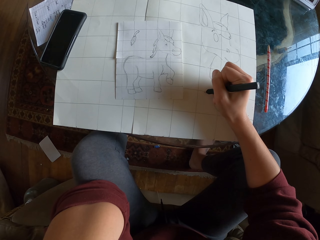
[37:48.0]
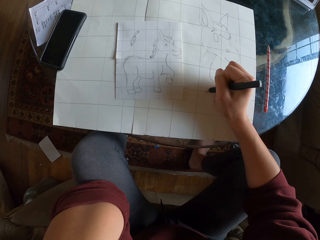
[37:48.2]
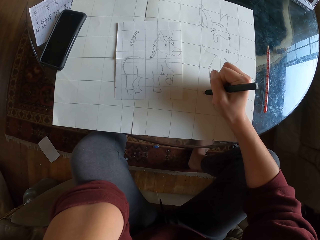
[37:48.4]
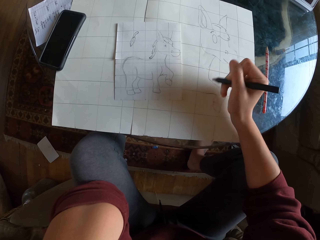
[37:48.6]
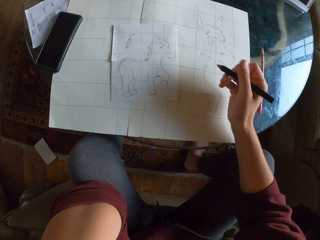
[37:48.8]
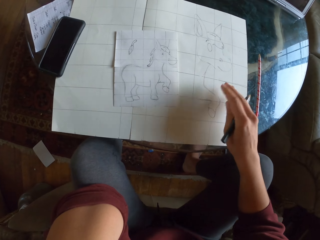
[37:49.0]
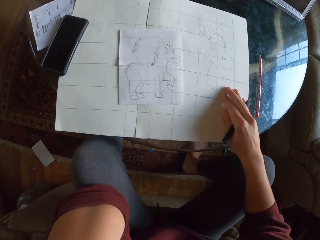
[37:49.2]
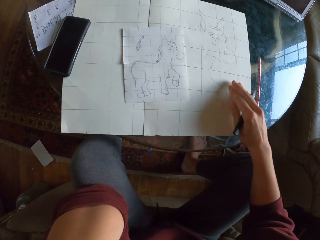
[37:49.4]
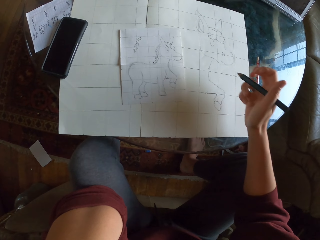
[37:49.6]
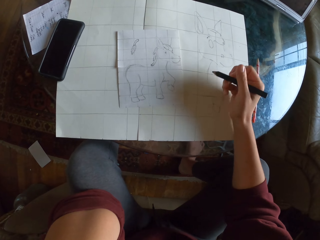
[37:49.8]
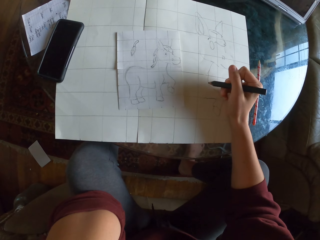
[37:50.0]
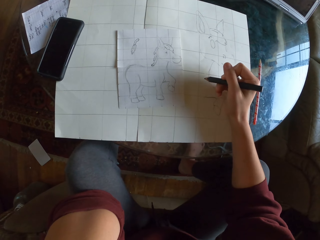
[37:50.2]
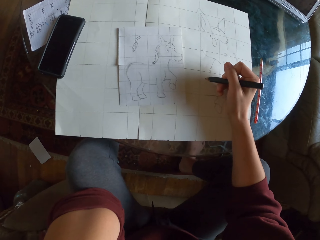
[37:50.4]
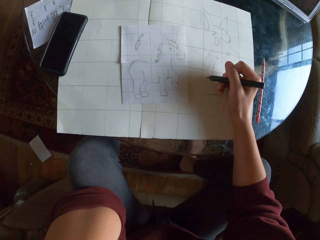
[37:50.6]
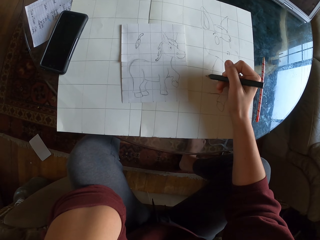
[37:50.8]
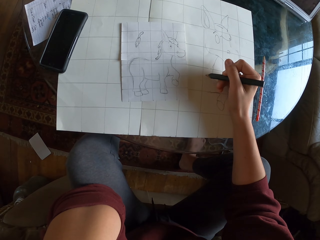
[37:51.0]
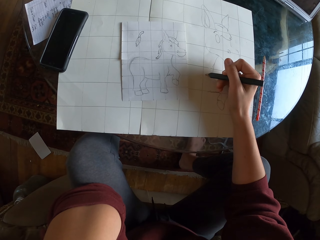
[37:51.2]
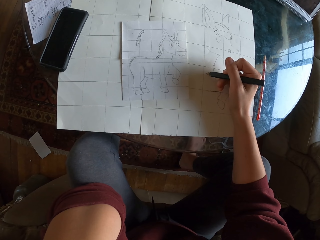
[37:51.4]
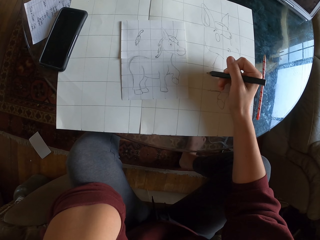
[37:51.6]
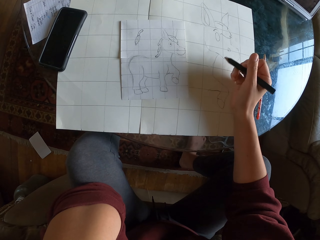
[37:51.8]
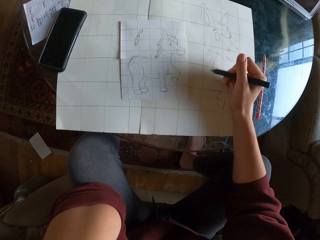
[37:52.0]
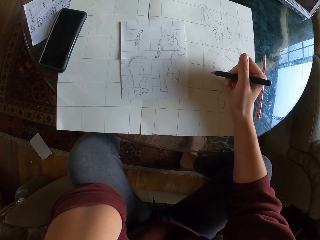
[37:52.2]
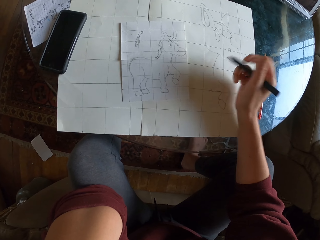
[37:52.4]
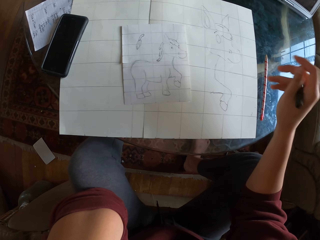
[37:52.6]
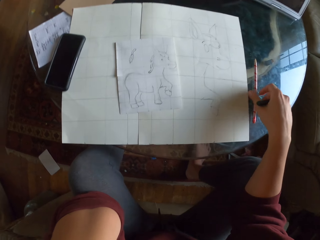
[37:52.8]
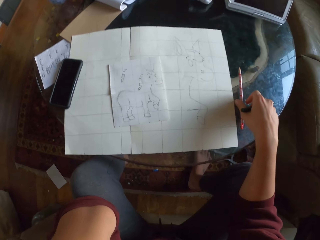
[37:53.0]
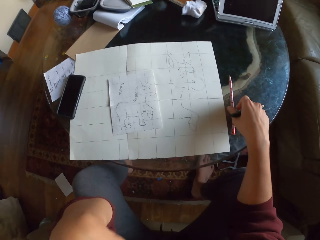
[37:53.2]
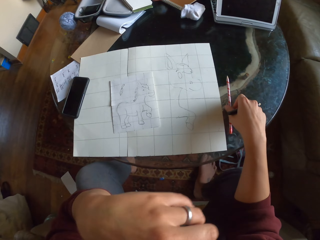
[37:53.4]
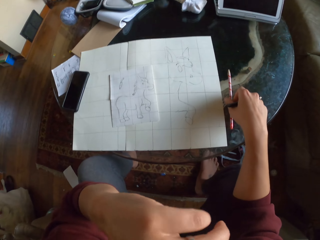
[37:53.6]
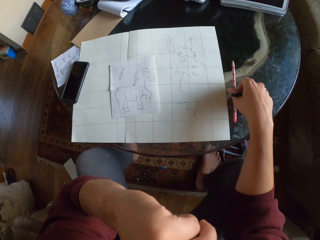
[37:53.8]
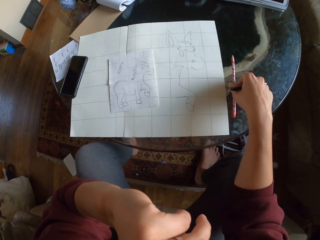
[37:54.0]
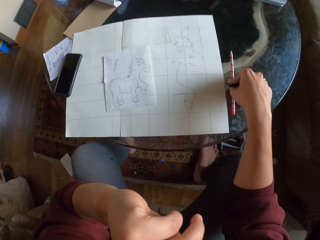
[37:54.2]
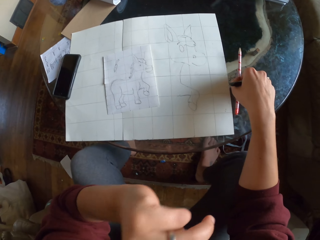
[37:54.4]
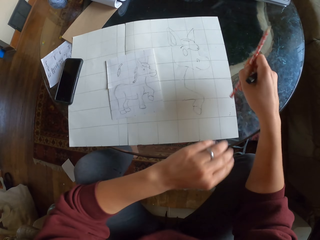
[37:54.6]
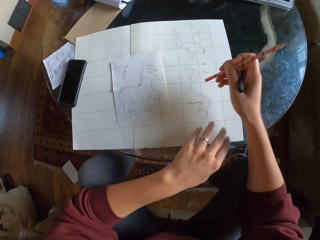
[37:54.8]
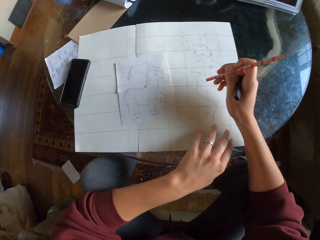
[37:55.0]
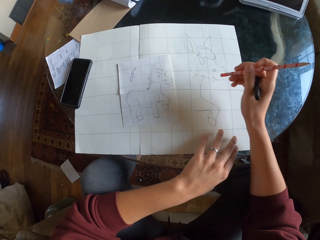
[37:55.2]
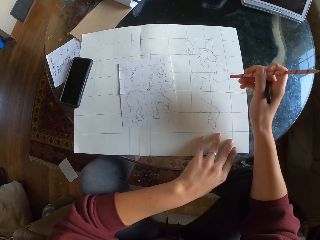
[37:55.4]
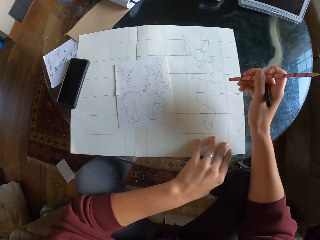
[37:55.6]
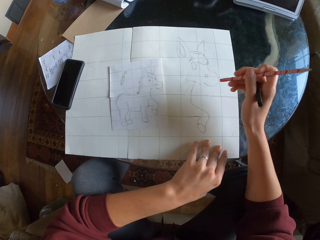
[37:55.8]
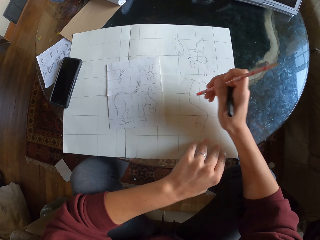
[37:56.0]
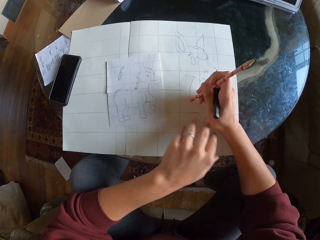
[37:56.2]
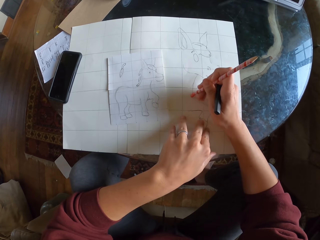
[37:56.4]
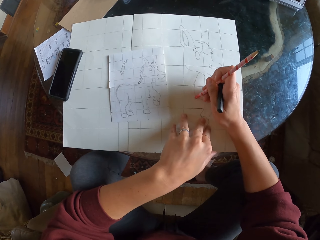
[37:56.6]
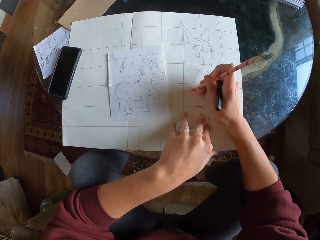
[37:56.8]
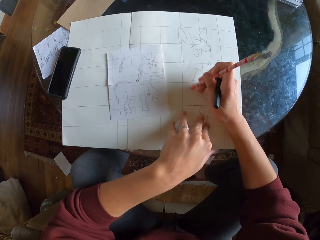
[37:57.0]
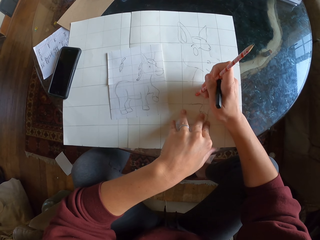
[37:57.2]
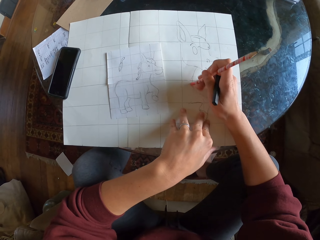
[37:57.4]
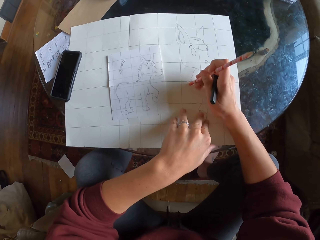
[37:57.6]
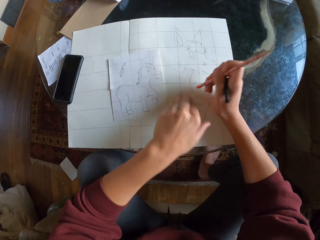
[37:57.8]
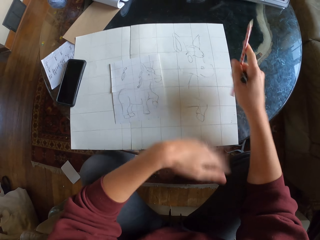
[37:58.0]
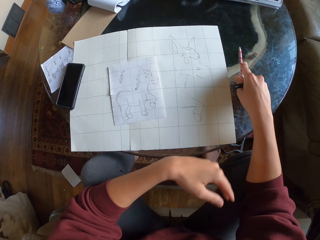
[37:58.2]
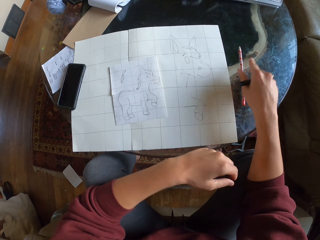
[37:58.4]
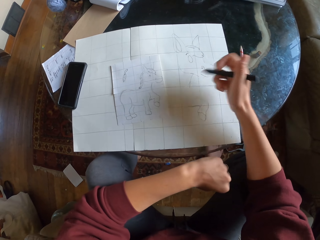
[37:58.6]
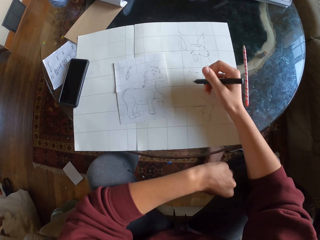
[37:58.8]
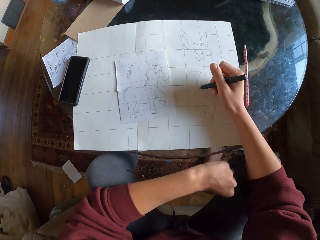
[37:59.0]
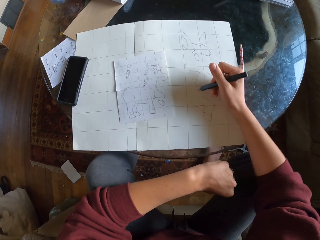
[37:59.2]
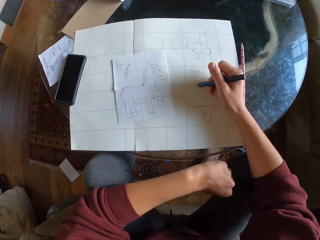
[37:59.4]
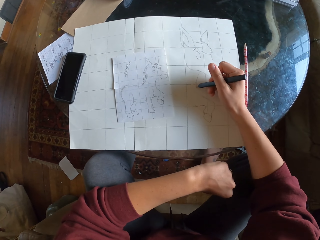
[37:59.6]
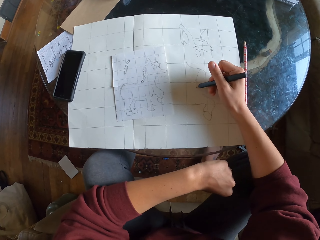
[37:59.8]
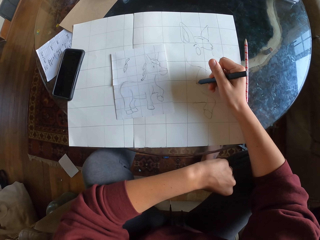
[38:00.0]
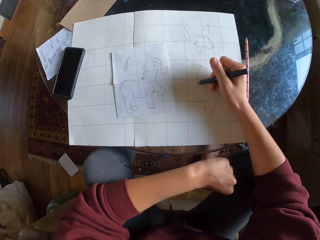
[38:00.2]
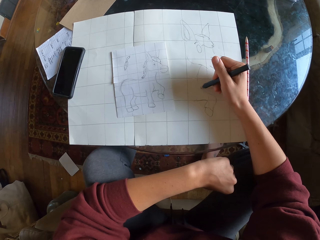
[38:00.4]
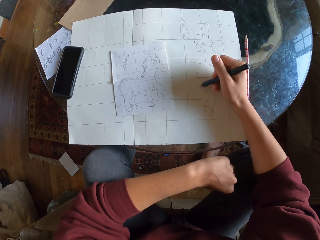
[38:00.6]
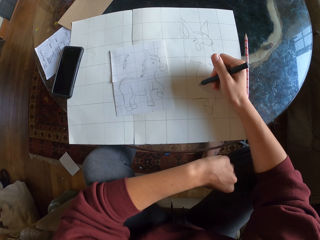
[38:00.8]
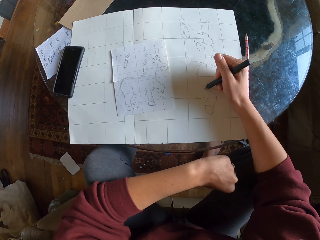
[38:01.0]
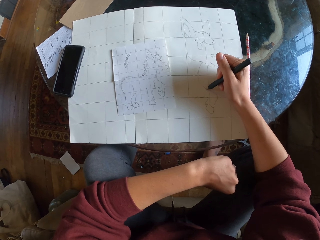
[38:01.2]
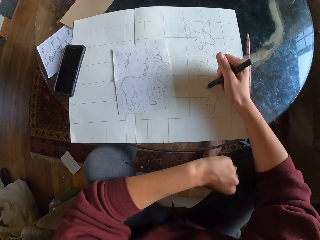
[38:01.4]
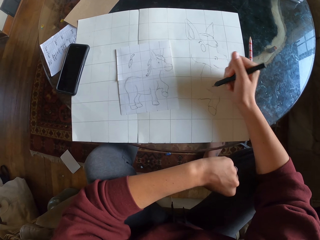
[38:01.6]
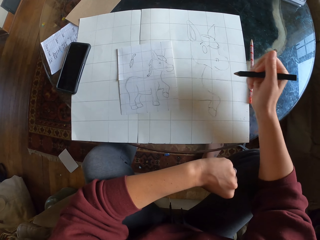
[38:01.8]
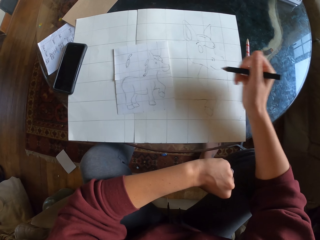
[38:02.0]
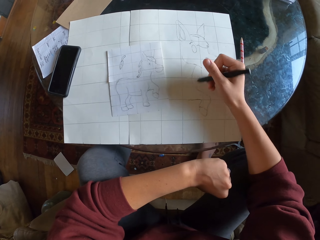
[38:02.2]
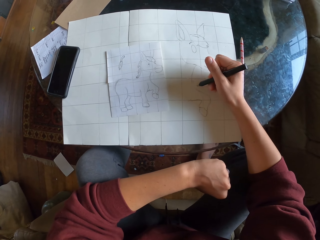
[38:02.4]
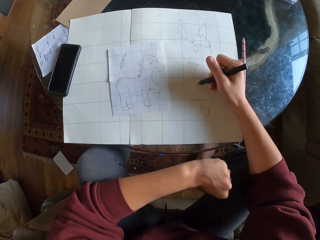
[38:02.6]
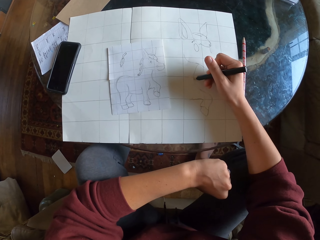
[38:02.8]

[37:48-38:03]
The camera wearer pulls the paper slightly. They pick up a pencil on the table. They hold their face. They erase the drawing with a rubber. They wipe the drawing paper with their hand. They place the pencil on the table. They draw on the piece of paper.

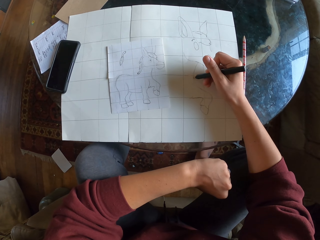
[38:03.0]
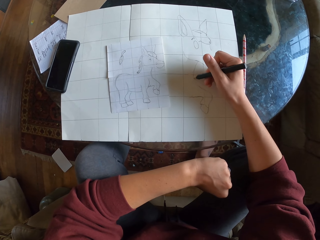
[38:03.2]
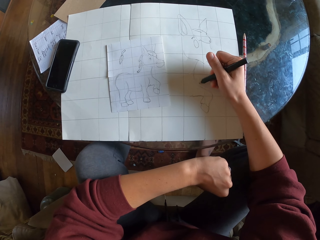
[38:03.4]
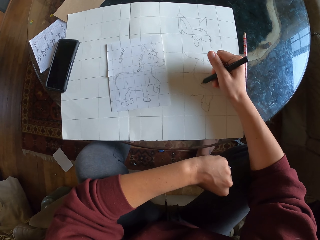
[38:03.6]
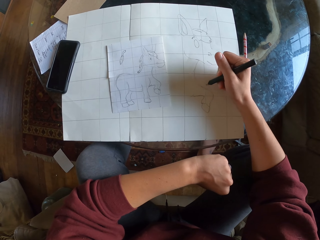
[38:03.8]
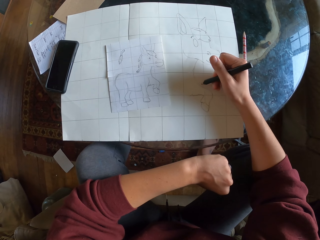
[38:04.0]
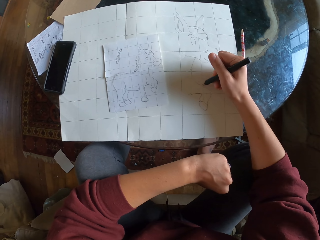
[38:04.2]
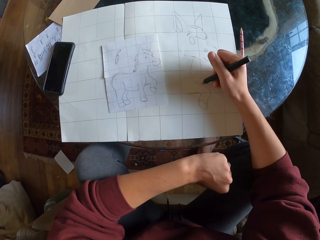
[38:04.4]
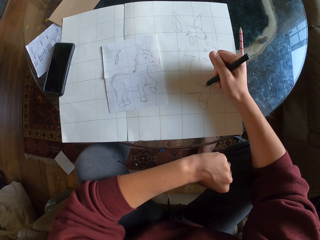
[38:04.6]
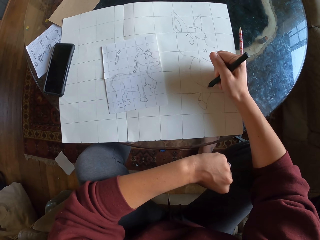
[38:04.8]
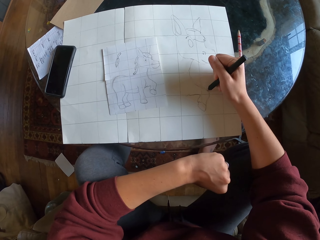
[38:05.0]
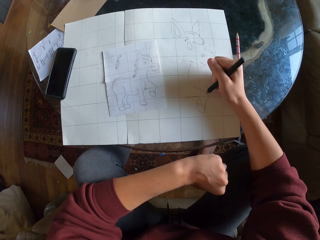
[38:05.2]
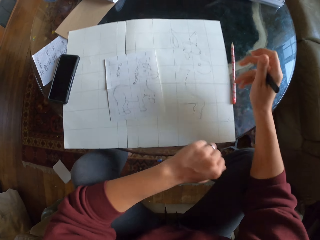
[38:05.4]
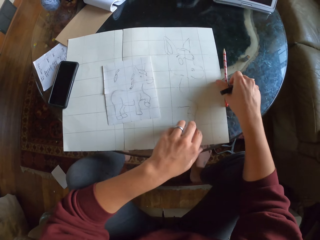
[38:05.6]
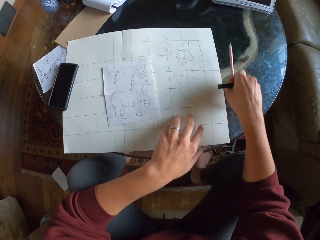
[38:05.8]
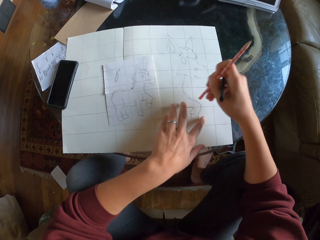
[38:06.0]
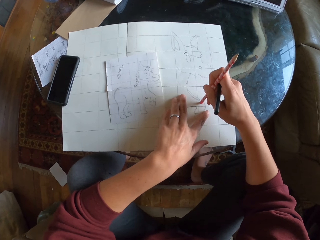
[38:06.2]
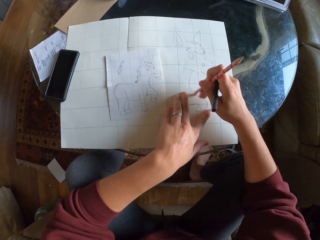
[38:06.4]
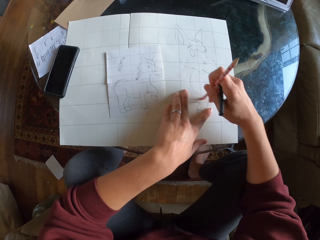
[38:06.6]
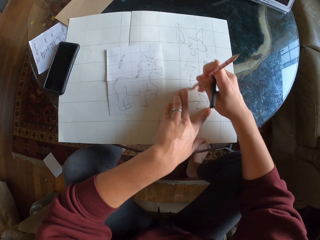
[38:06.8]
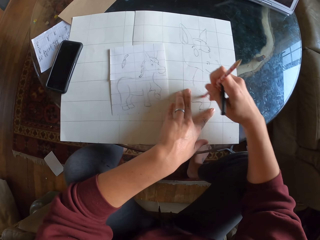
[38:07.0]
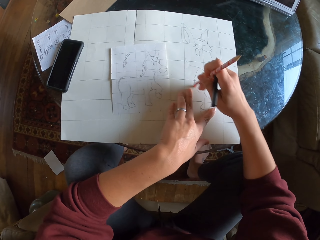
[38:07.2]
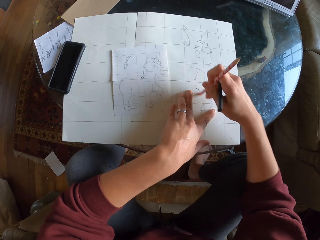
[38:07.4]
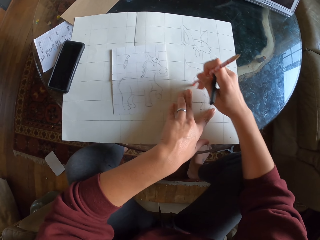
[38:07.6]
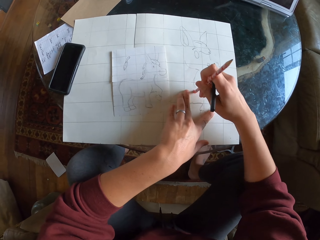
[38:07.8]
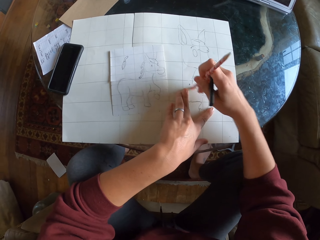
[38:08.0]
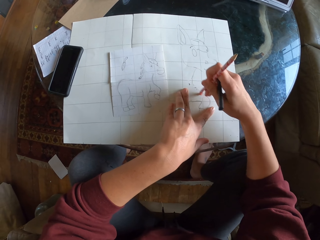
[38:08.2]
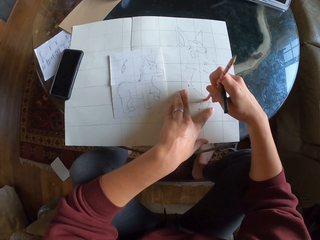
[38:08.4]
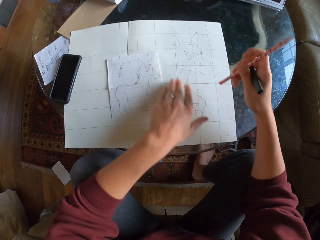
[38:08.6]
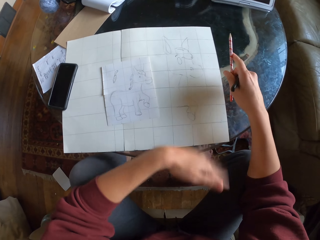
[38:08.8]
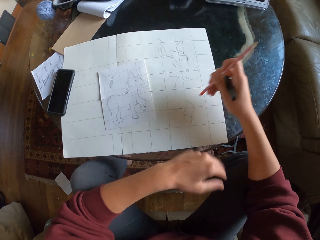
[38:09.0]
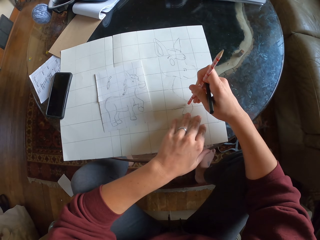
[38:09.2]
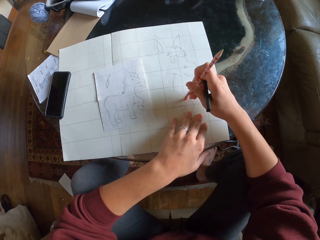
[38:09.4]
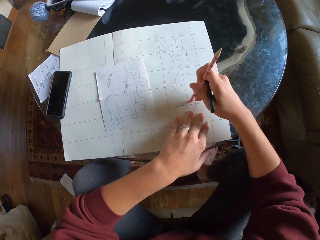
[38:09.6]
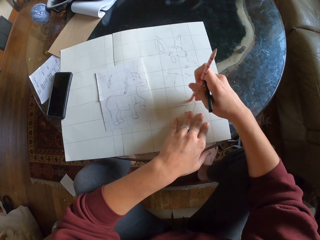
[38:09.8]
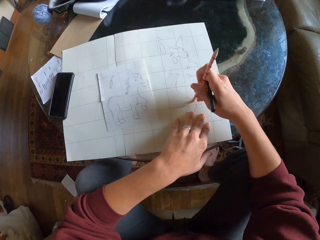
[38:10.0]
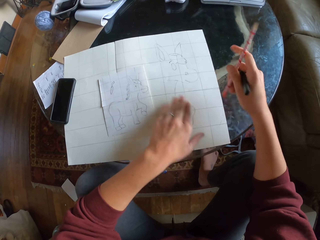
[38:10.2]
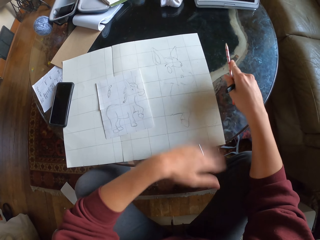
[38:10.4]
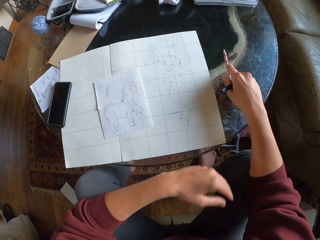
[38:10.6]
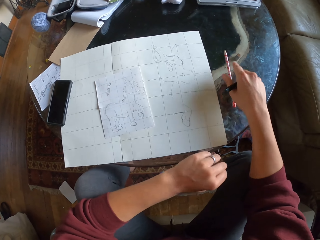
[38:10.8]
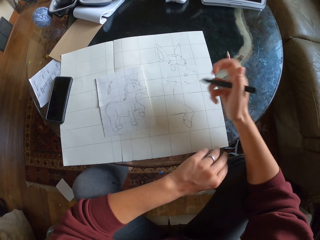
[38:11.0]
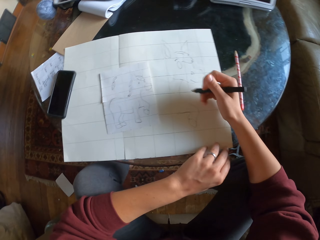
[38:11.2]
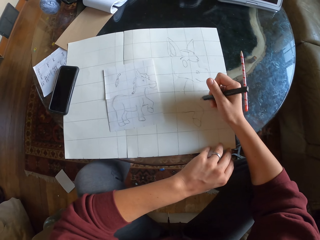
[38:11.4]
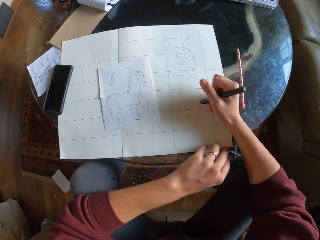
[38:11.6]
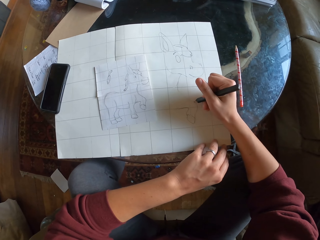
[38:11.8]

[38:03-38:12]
The camera wearer picks up a pencil on the table. They erase the drawing with a rubber. They wipe the drawing paper with their hand. They erase the drawing with the rubber. They wipe the drawing paper with their hand. They place the pencil on the table.
